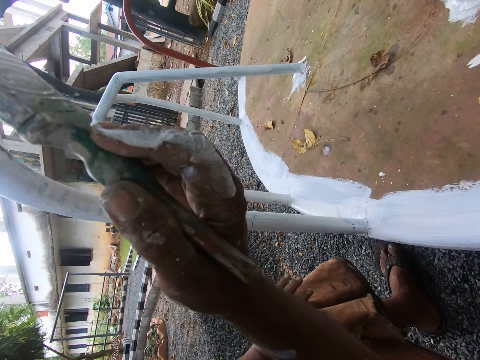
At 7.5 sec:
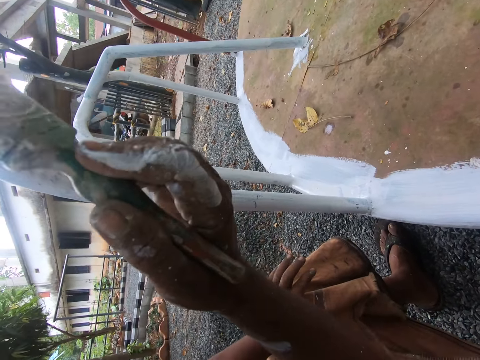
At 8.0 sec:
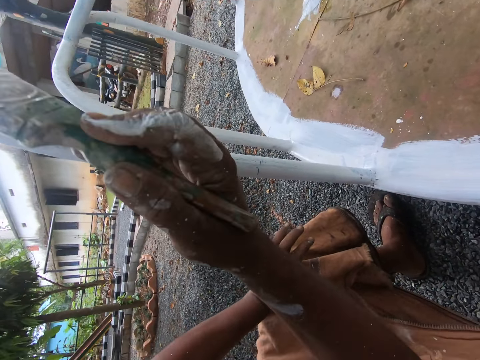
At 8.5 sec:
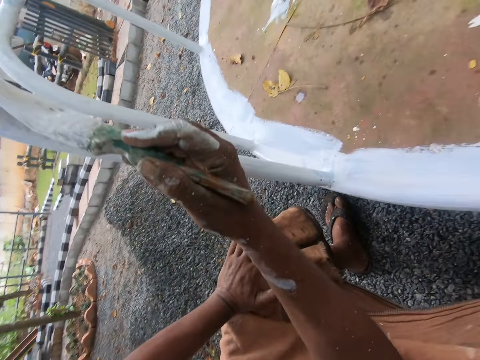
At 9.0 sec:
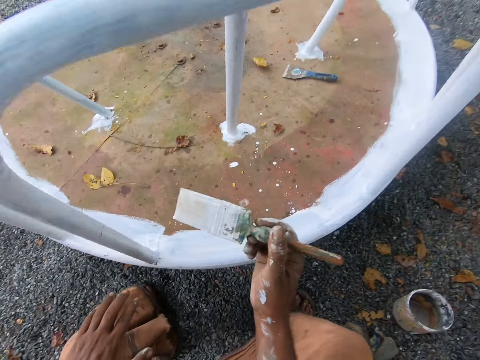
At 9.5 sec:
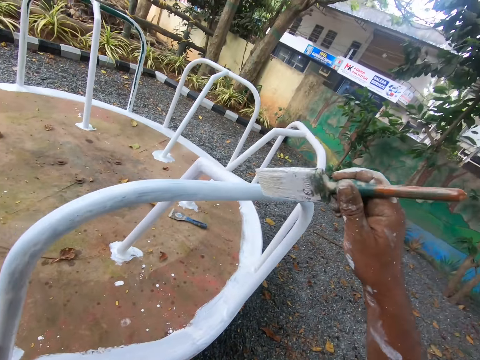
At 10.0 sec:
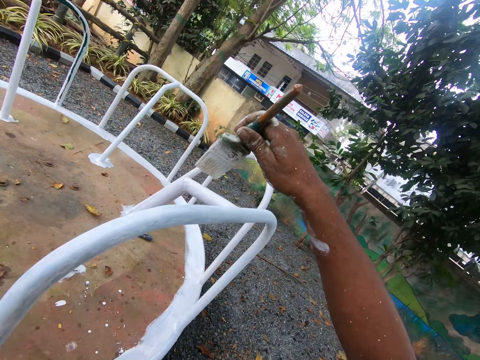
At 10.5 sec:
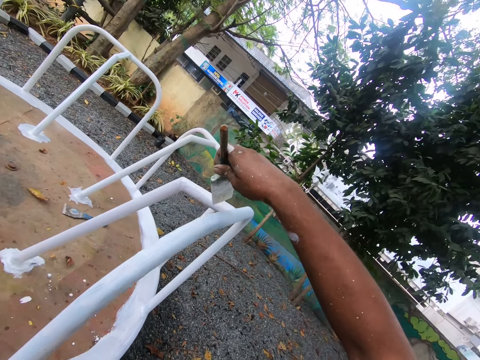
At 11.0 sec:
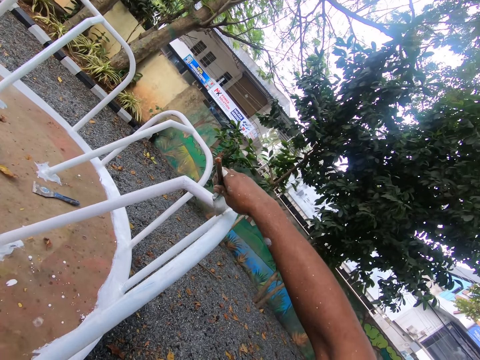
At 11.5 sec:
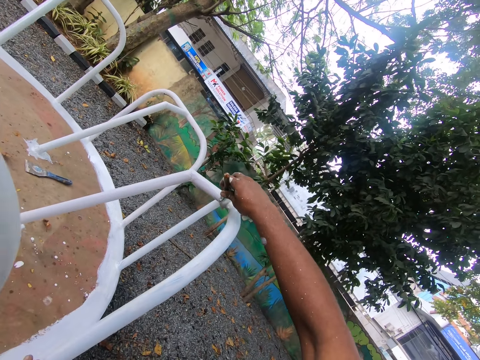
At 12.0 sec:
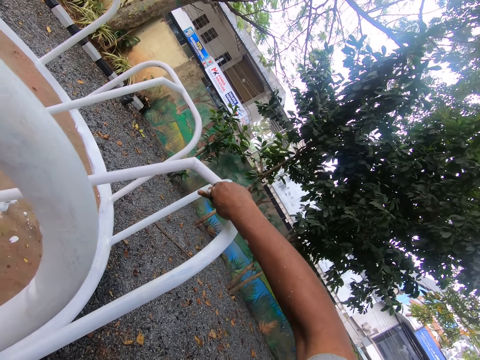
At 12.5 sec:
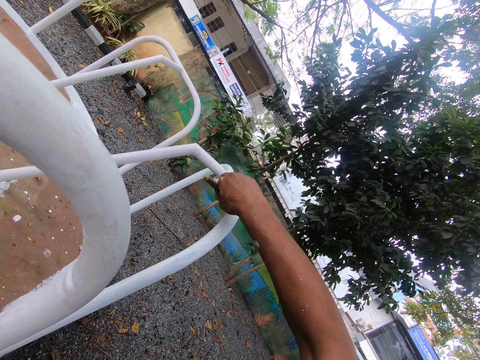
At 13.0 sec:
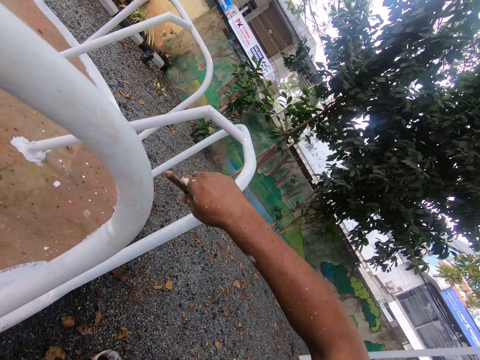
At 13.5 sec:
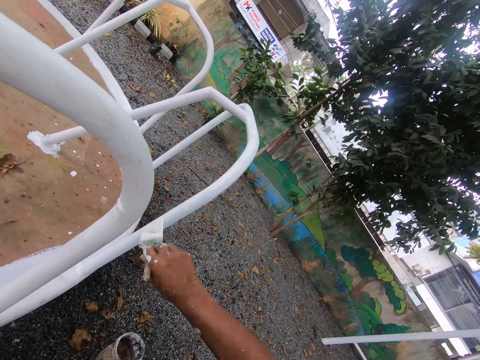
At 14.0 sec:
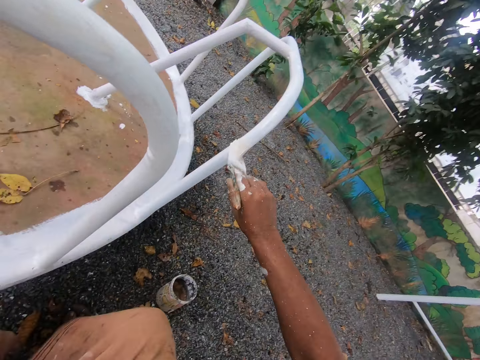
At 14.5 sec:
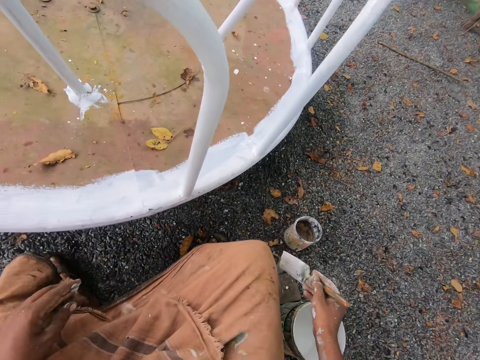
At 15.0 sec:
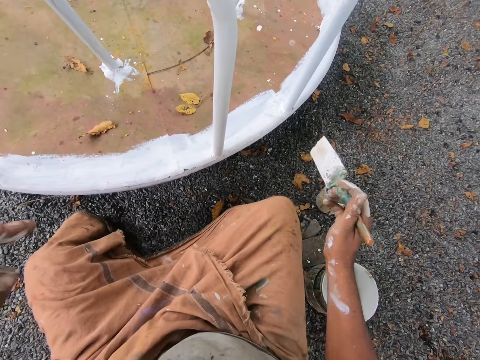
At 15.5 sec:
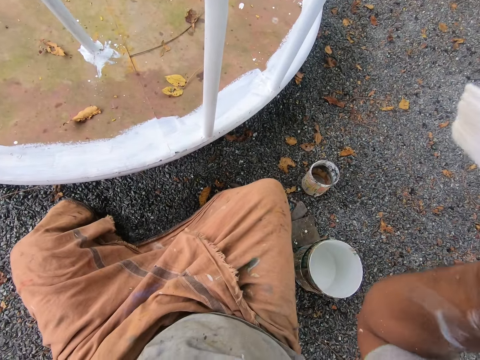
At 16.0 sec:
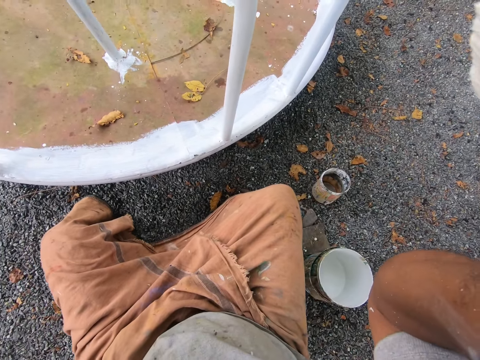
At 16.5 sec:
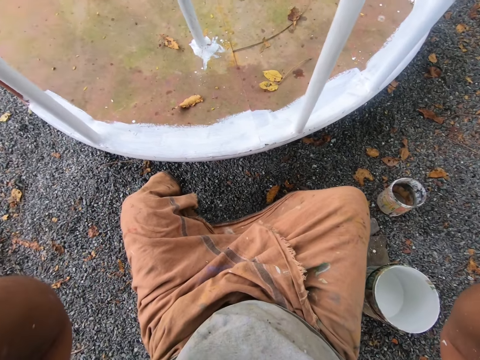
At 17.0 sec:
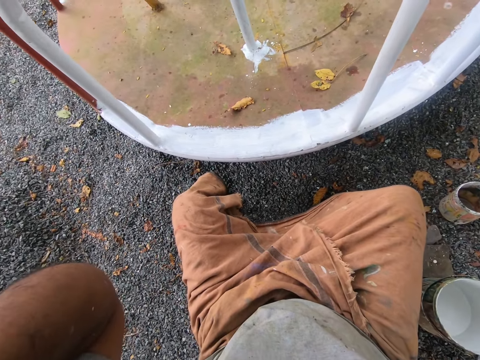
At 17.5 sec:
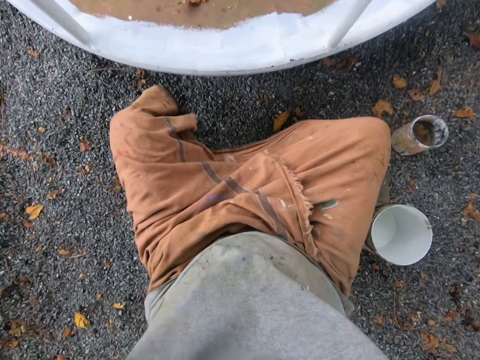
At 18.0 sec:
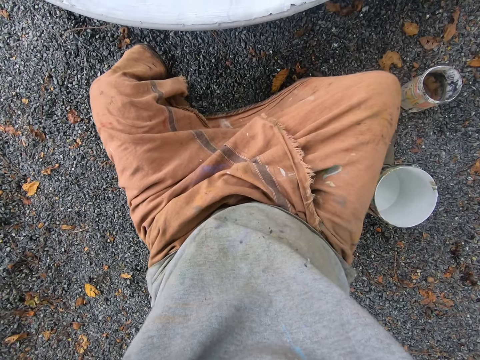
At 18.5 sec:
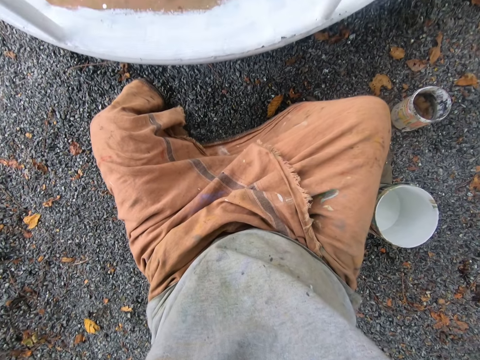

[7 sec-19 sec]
The camera wearer paints the railings with the paint brush. He stares at the swing. He adjusts the camera on his face with both hands.

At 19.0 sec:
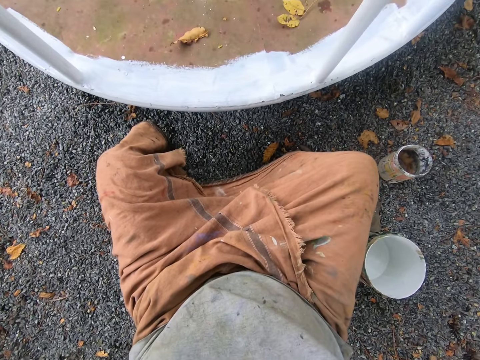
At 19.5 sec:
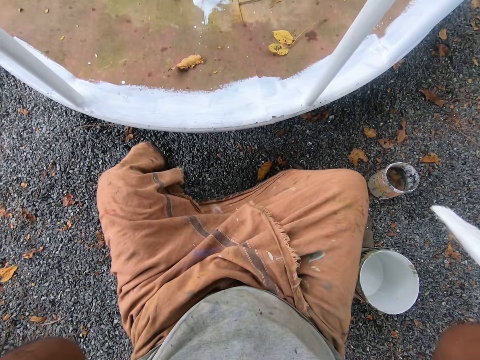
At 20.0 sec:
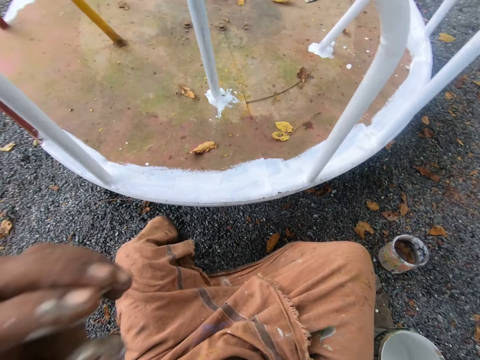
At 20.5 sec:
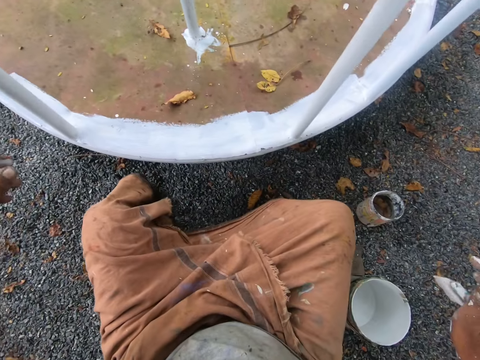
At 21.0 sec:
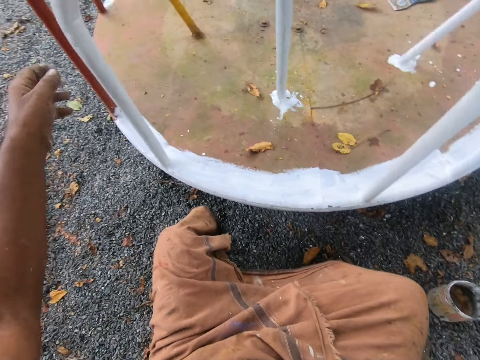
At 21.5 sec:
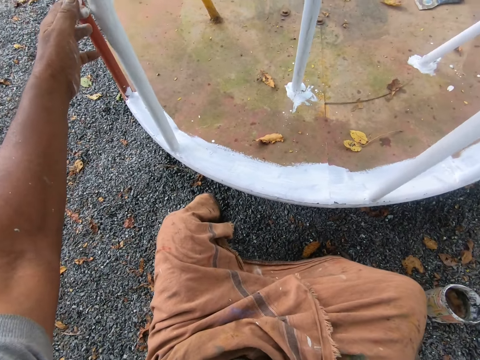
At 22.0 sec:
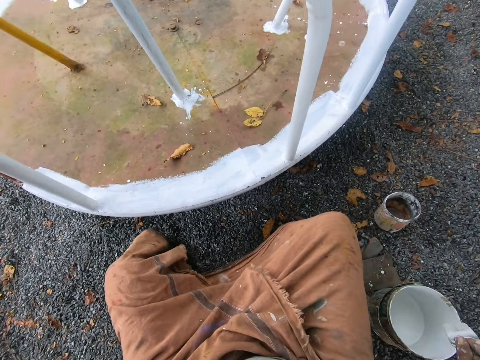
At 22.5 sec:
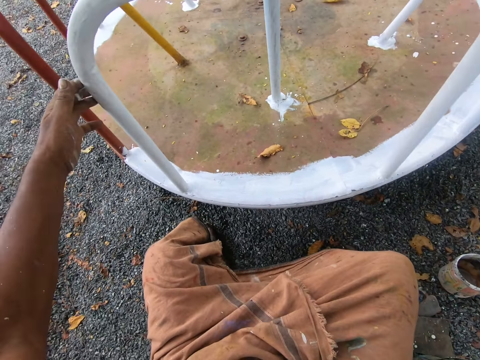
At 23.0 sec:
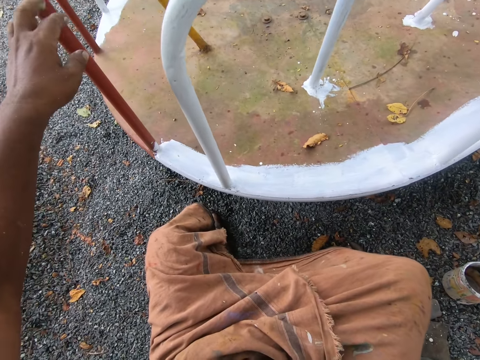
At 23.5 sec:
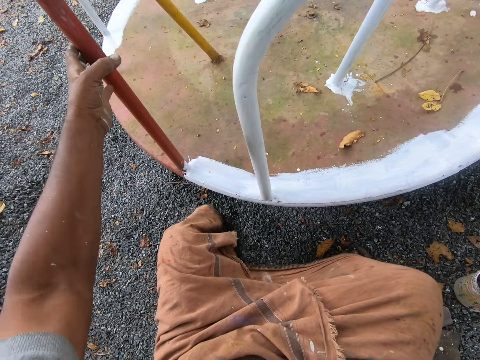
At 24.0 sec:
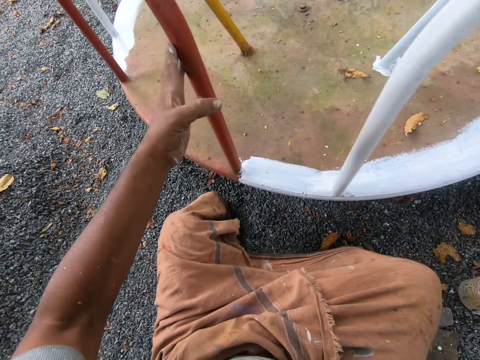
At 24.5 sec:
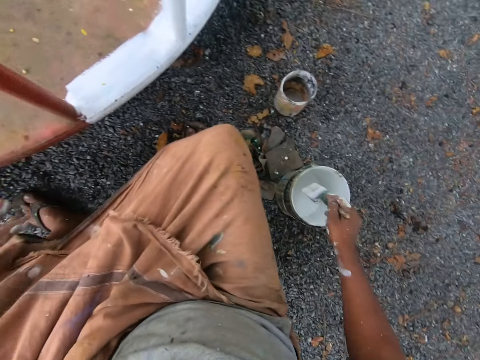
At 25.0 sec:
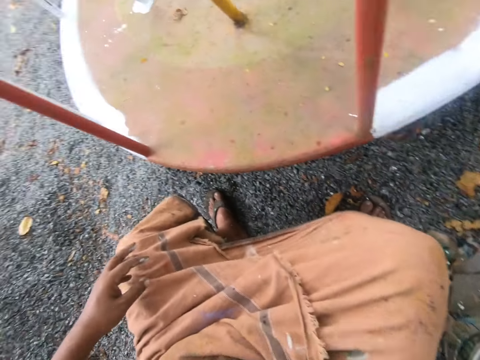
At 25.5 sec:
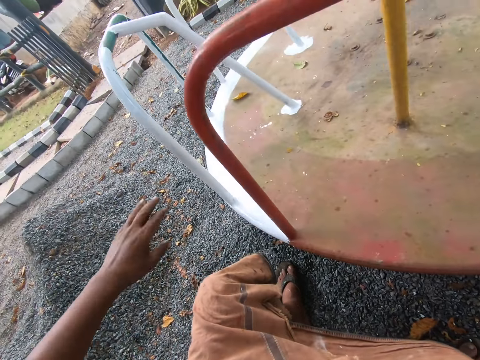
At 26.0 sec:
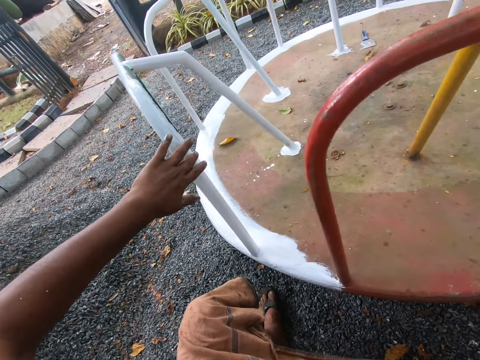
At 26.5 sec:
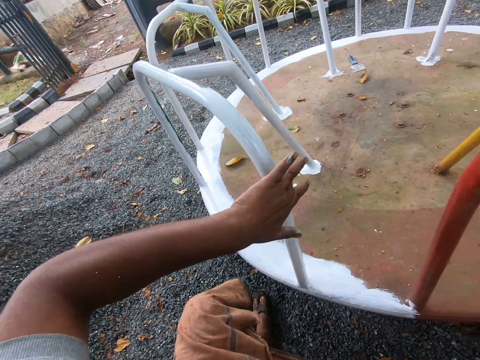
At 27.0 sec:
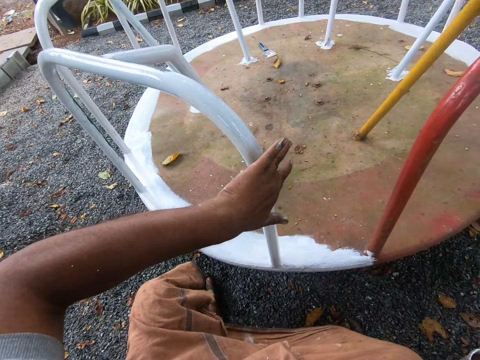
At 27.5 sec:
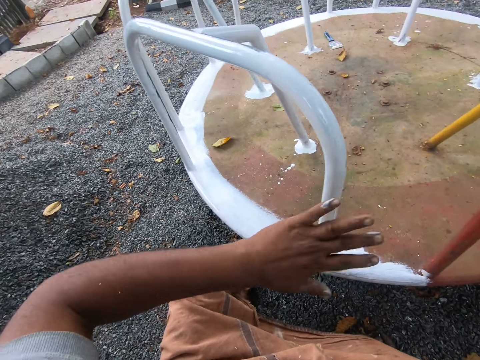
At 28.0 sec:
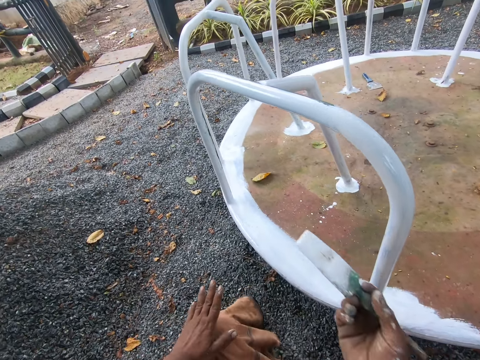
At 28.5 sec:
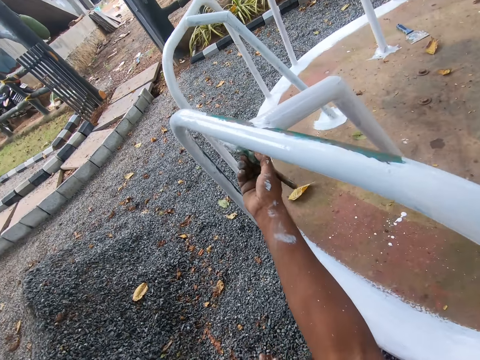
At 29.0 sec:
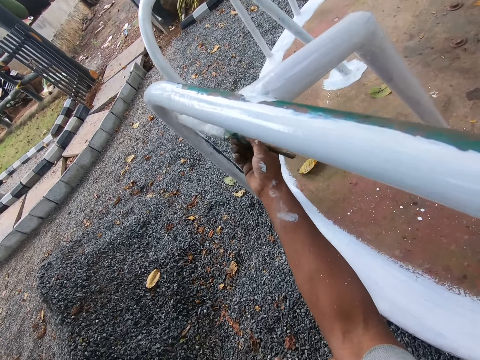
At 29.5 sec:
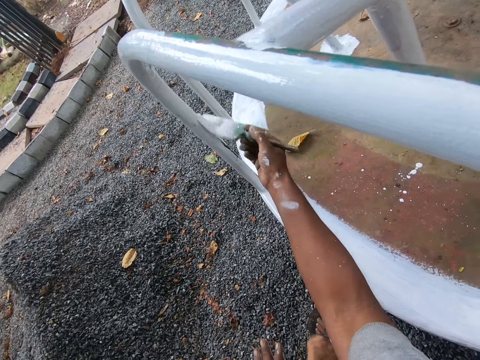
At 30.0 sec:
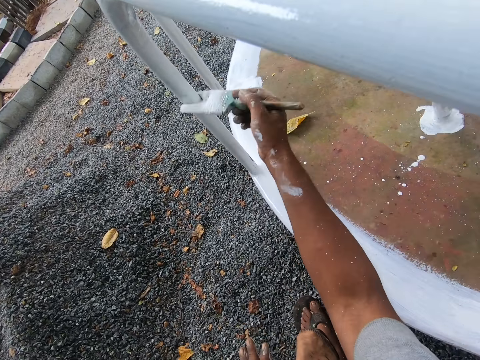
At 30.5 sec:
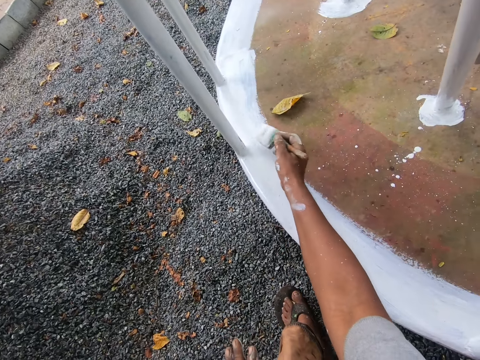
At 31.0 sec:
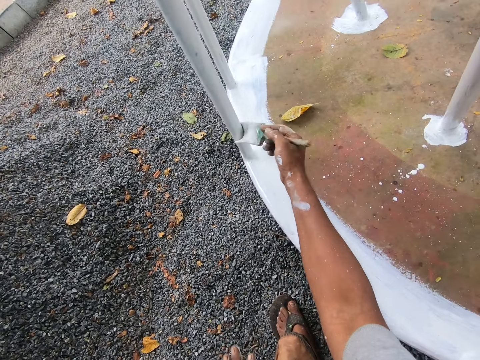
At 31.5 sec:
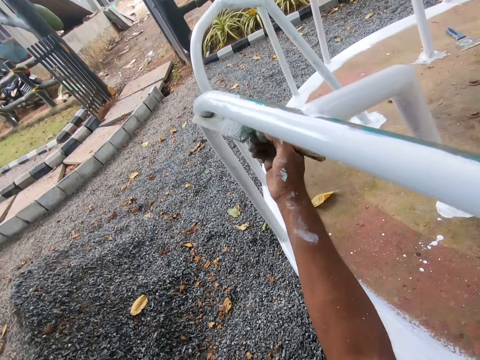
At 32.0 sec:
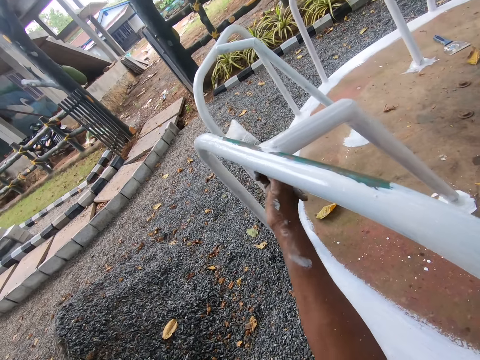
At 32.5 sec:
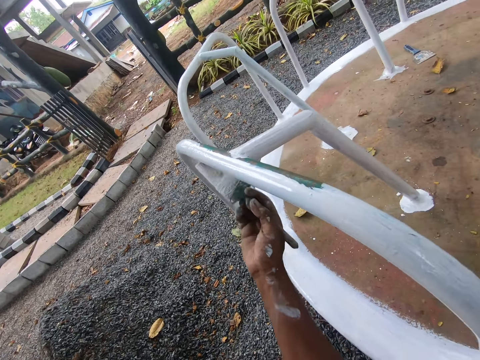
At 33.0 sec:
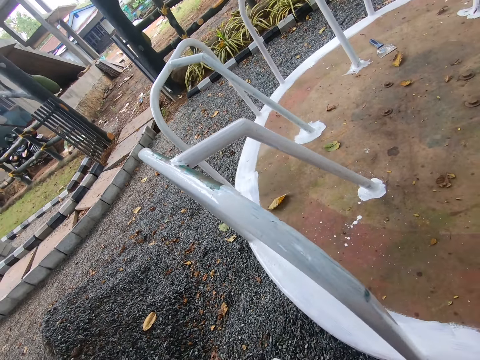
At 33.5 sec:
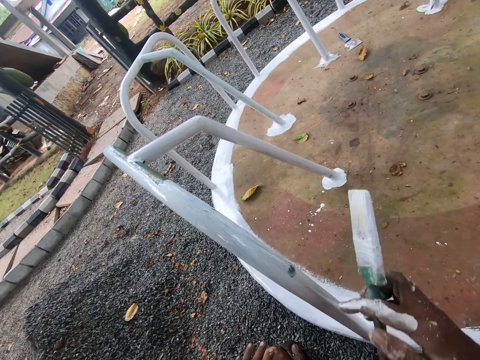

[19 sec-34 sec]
The camera wearer rotates the playground roundabout or swing with his left hand. He dips the paint brush in the can of paint. He stares at the swing. He holds the railing with his left hand. He stops the playground roundabout with his left hand. He lets go of the railing. He paints the playground roundabout with the paint brush in his right hand.
